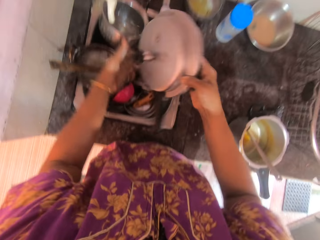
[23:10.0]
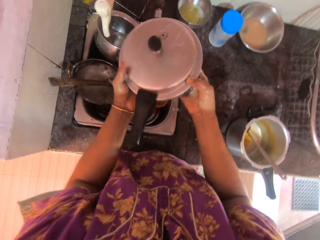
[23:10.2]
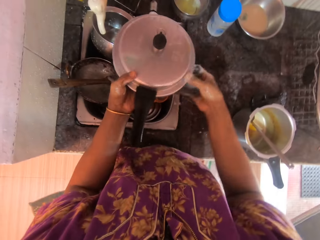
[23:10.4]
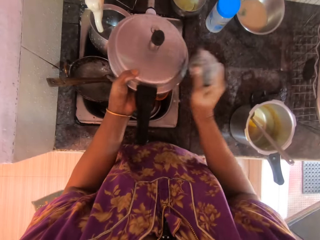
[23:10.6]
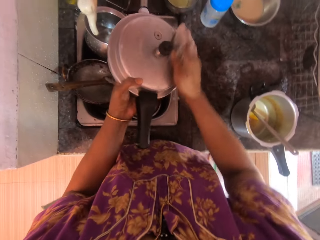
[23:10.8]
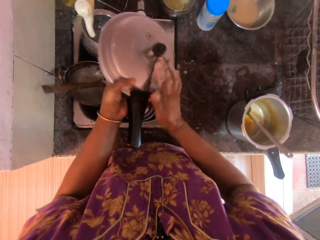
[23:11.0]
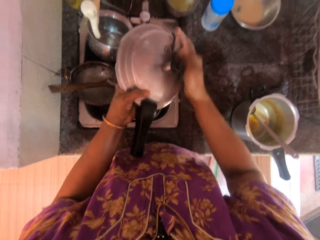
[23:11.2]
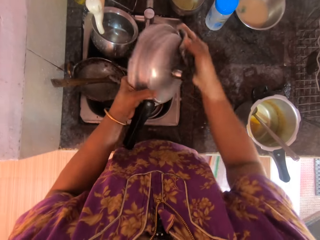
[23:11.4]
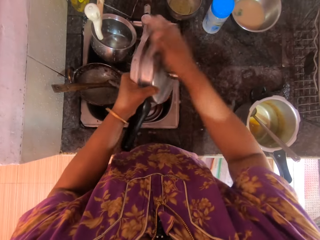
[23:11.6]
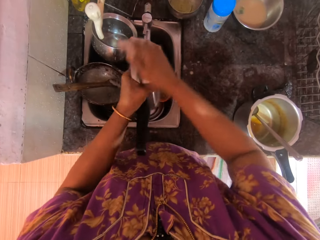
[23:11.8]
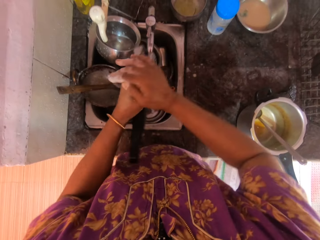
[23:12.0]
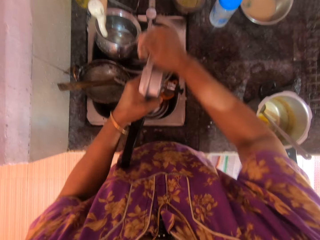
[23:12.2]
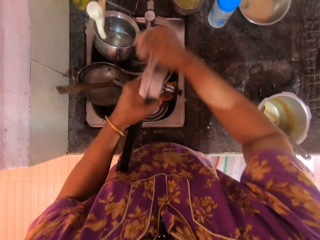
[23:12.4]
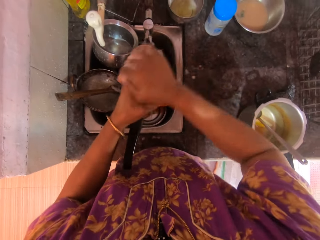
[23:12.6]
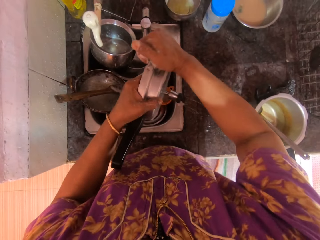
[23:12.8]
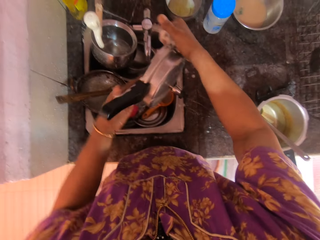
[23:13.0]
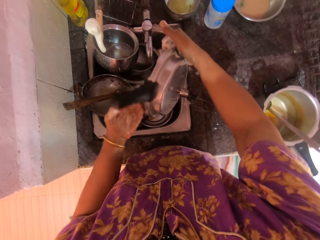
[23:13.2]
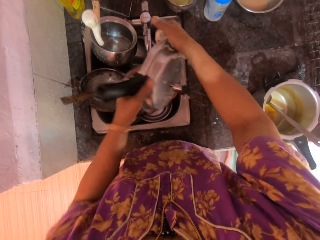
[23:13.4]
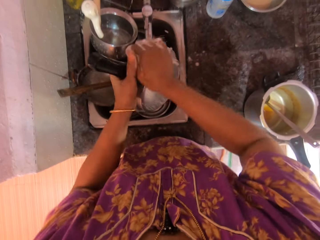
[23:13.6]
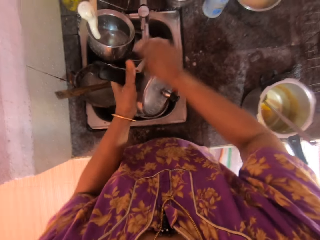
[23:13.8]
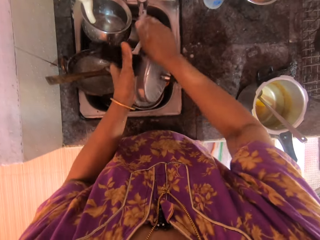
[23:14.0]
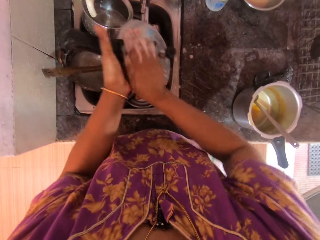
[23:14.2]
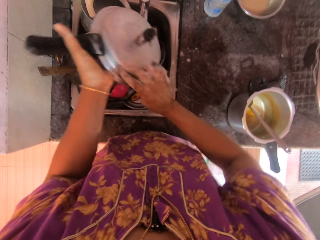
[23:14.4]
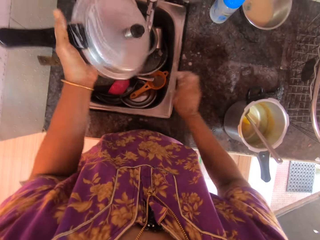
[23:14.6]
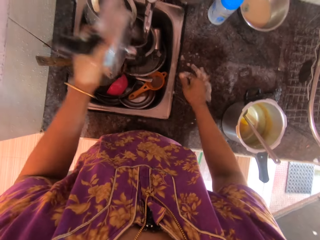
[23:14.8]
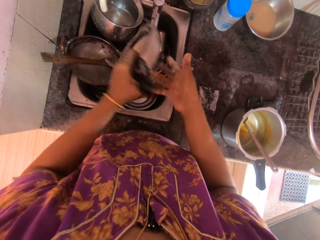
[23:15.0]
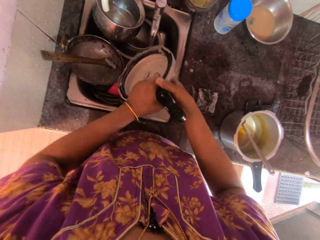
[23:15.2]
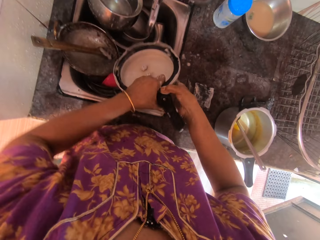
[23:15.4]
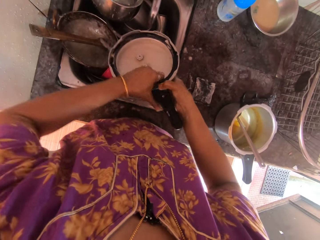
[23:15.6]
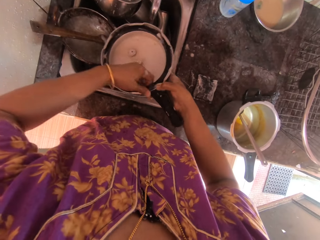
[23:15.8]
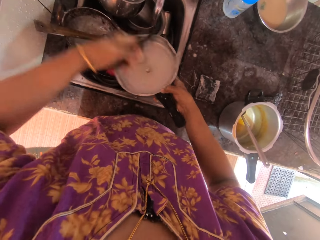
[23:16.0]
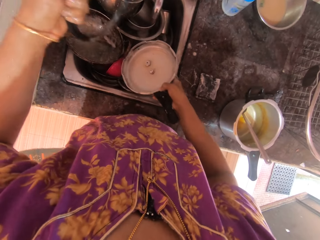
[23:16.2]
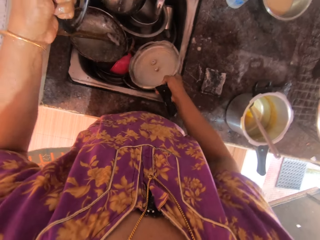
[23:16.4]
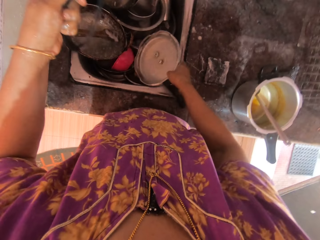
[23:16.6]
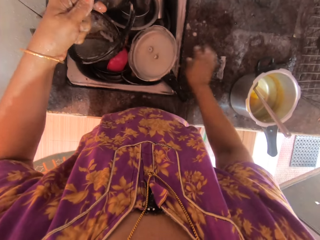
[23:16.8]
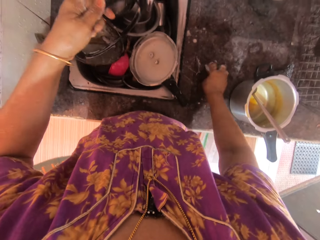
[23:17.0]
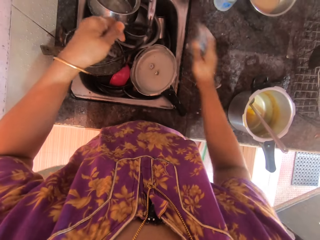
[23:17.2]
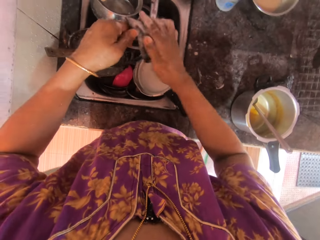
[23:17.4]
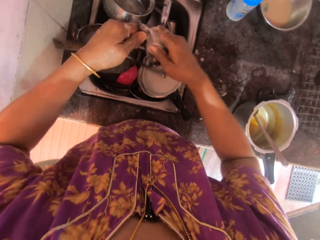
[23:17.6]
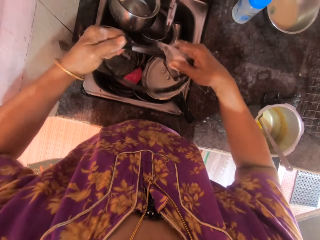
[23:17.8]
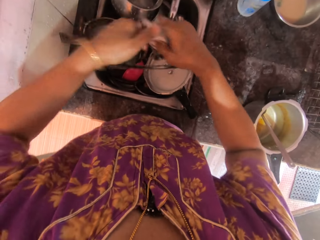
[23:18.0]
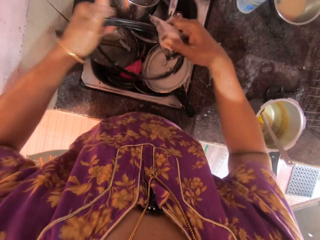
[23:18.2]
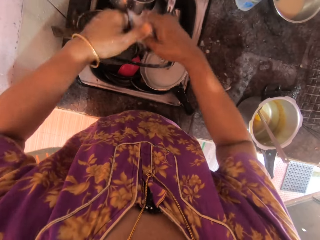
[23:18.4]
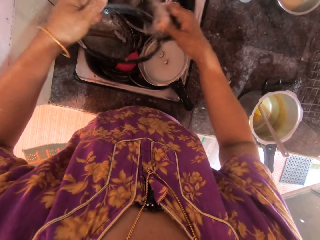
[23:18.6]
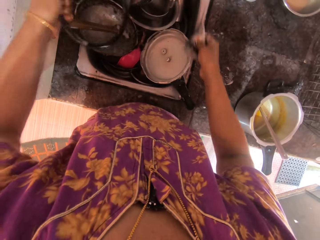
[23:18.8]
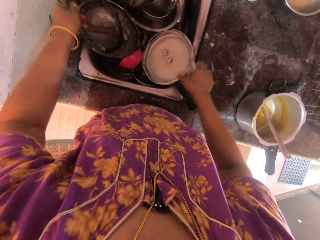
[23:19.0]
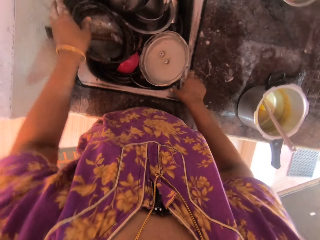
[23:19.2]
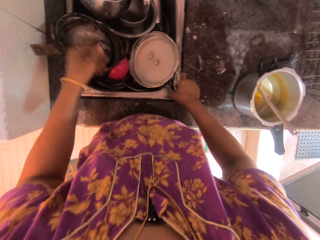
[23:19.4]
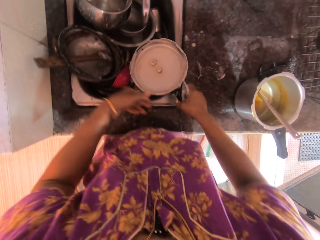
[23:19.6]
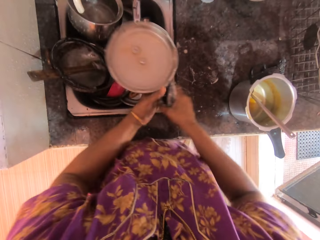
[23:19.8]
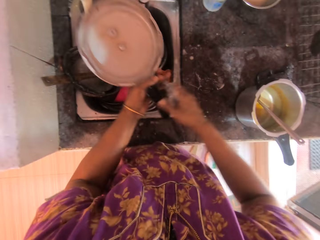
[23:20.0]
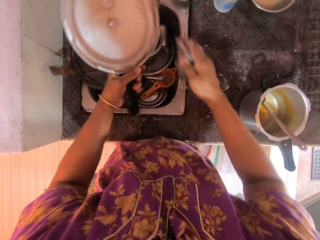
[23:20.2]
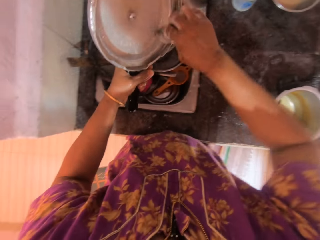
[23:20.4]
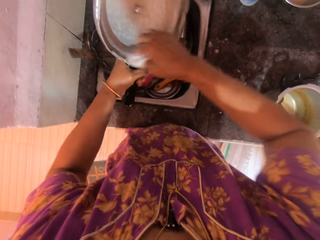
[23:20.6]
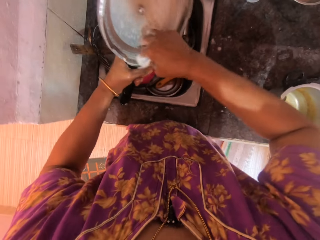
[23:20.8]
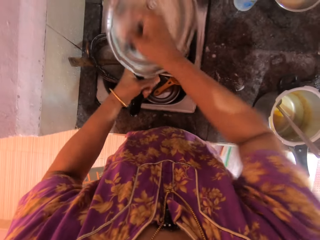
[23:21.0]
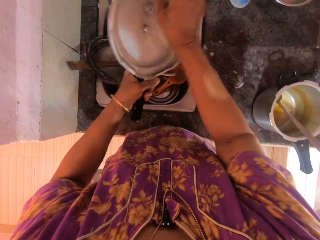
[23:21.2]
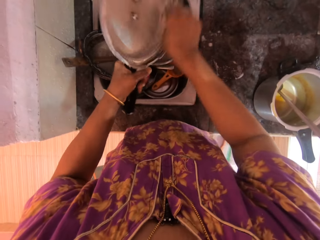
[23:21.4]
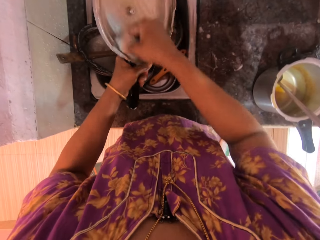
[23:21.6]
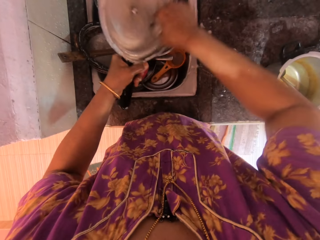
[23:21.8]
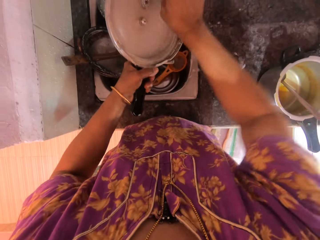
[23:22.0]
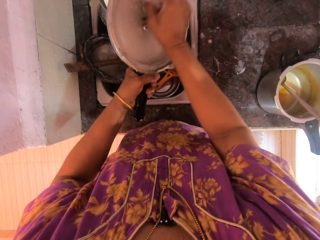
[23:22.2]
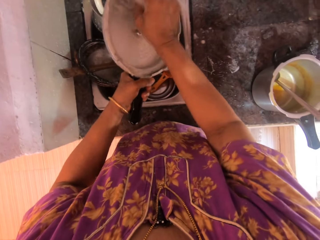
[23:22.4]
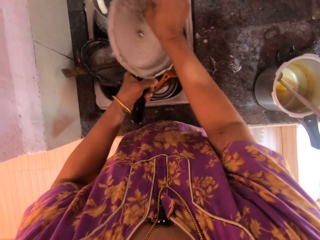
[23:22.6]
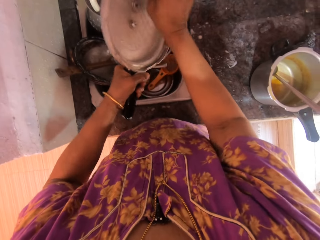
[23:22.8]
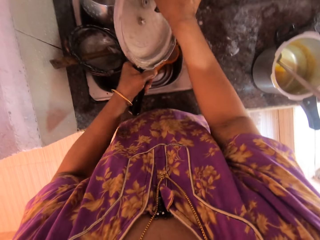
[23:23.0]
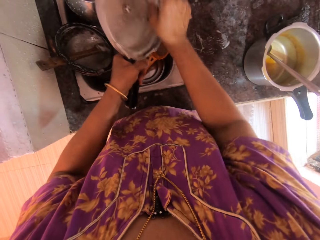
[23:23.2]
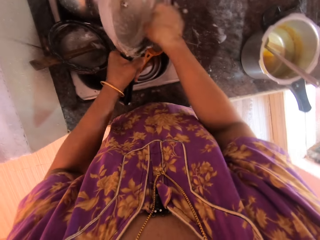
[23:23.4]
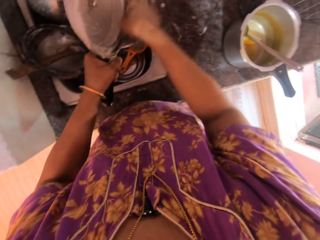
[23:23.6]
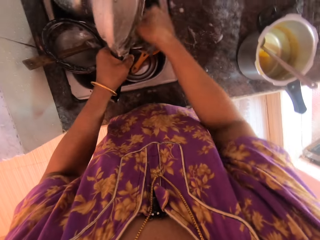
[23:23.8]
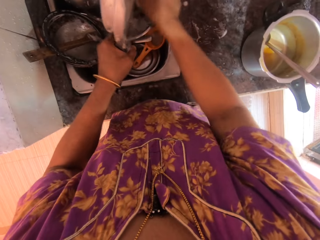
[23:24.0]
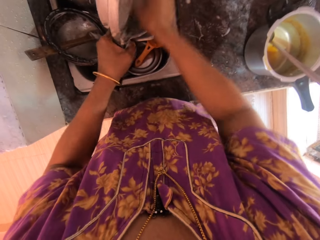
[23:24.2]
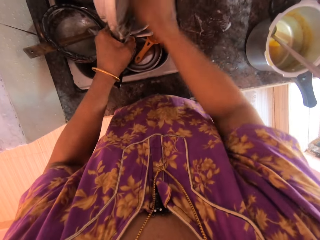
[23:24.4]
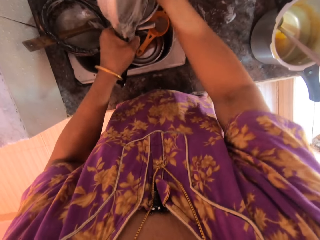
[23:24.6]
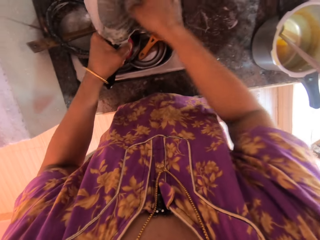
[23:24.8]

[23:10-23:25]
The camera wearer turns over the pressure pot lid. She washes the upper part of the pressure pot lid. She drops the sponge on the countertop. She passes the pressure pot lid to her right hand. She removes the pressure pot gasket with her right hand. She drops the pressure pot lid into the sink. She picks the sponge with her left hand. She washes the pressure pot gasket with the sponge. She drops the pressure pot gasket into the sink with her left hand. She picks the pressure pot lid from the sink with her right hand, passes the pressure pot lid to her left hand. She washes the pressure pot lid with her right hand.

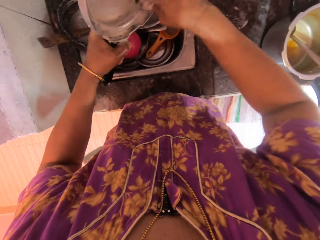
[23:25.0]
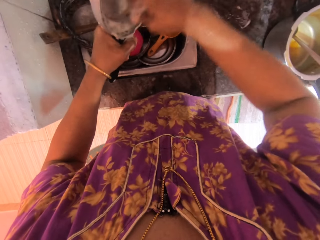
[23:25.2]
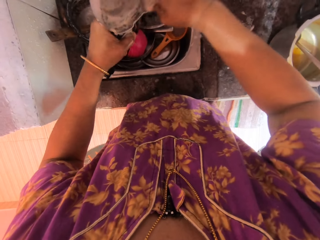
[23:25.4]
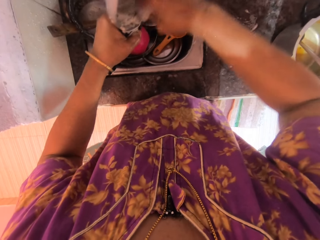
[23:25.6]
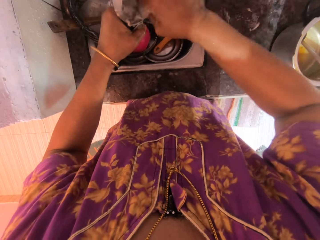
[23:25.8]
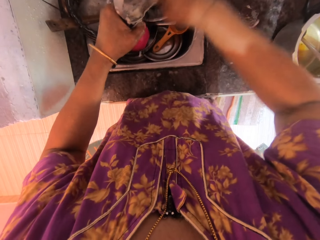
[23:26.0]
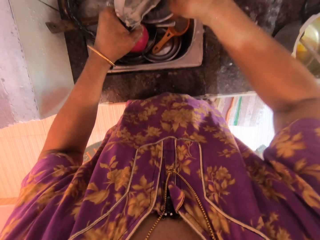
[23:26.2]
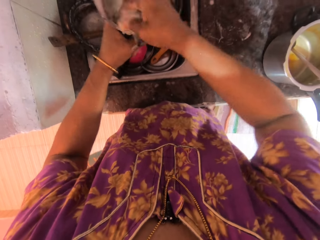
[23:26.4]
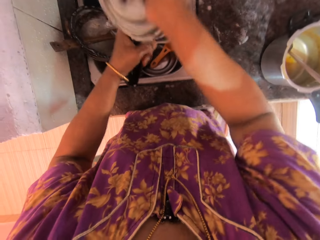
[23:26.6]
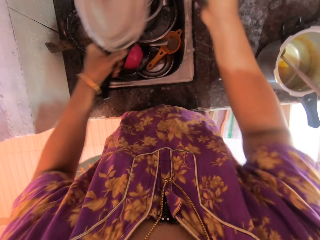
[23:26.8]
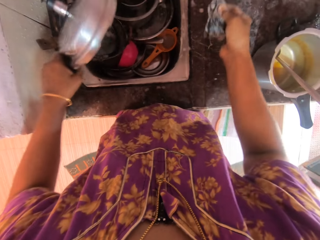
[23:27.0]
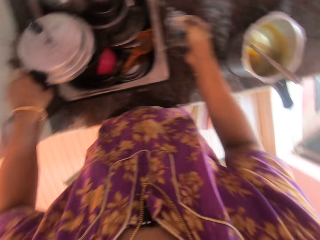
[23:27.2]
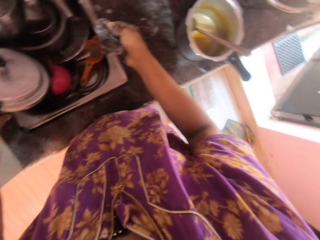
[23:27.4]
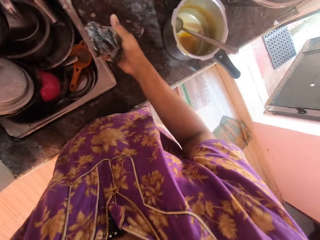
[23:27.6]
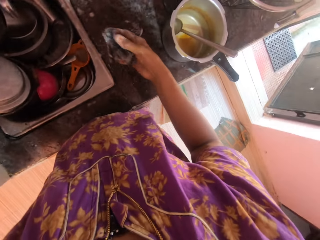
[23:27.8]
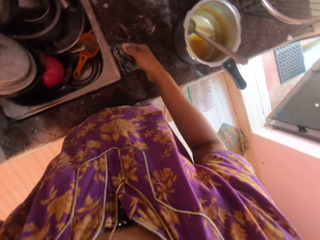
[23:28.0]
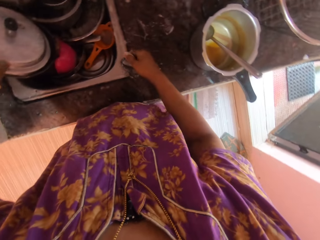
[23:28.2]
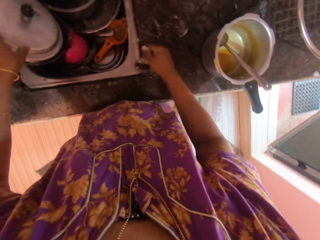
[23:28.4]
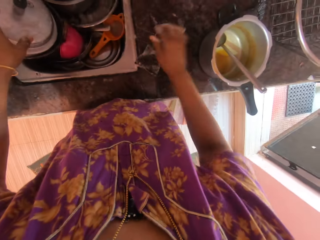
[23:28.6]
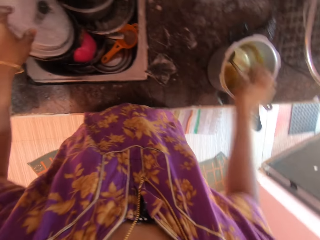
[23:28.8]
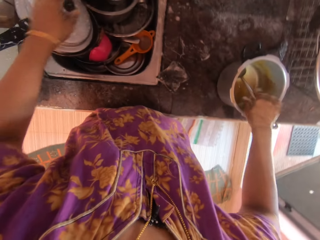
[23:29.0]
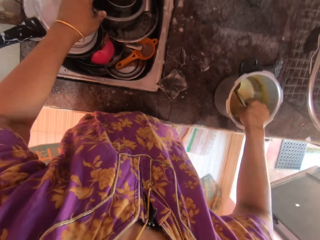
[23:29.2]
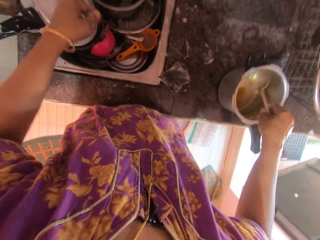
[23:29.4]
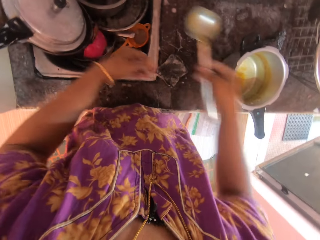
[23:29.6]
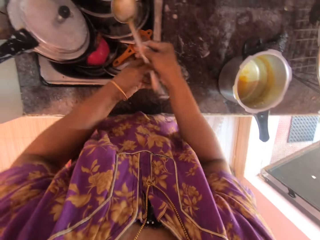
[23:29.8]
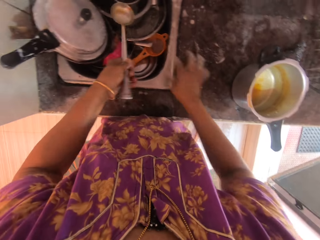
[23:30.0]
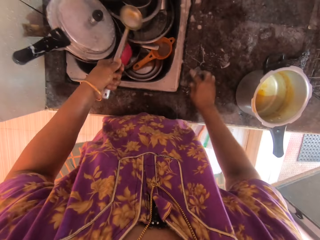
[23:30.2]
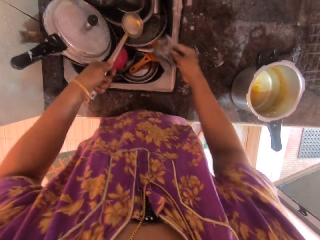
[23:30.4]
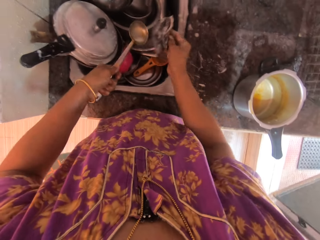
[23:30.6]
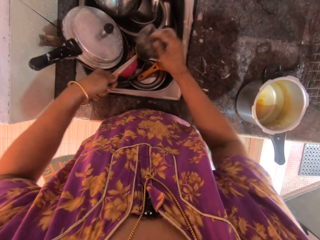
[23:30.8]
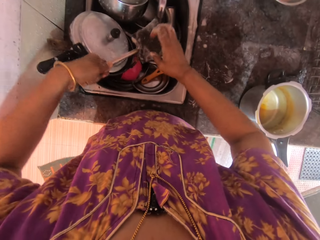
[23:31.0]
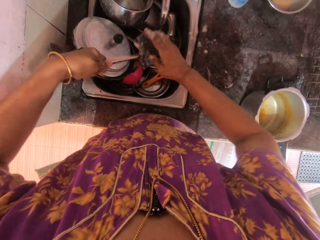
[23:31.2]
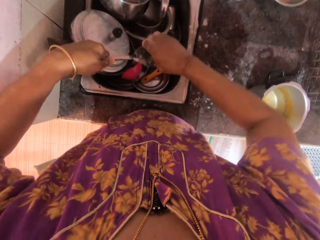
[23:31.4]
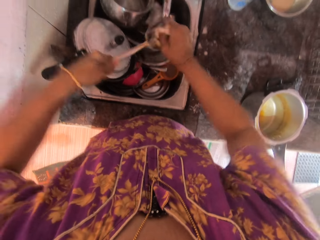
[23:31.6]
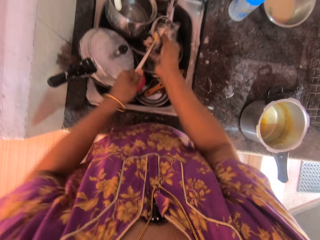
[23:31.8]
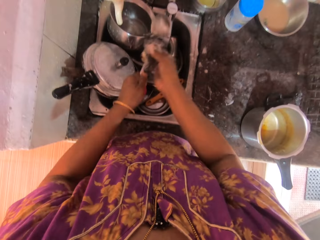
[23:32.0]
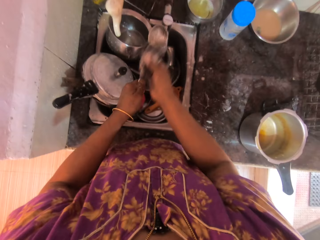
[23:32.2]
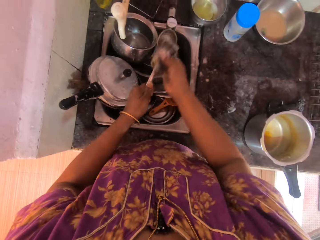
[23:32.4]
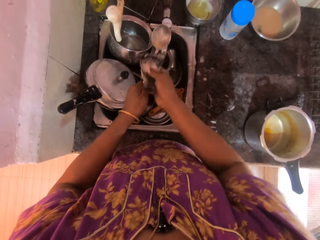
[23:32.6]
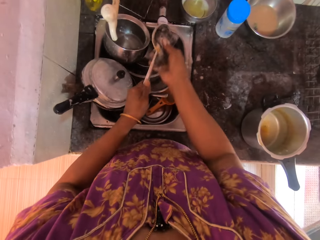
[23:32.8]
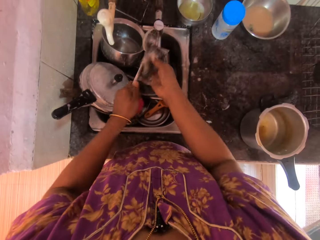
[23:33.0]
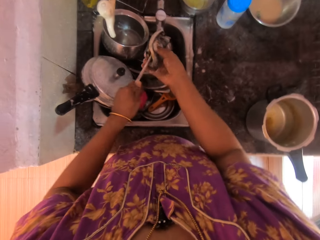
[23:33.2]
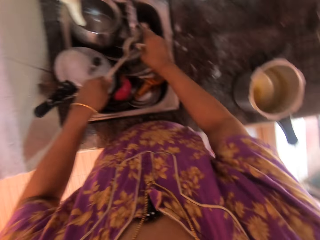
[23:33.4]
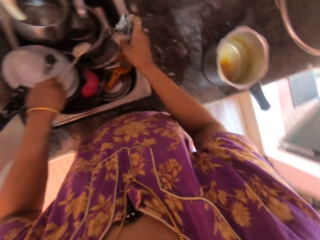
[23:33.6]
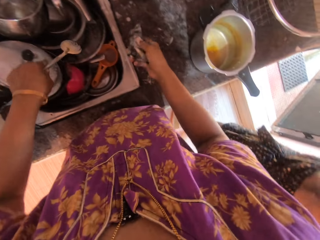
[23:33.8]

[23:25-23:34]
The camera wearer drops the pressure pot lid into the basin. She drops the sponge on the countertop. She picks a serving spoon from the pressure pot with her right hand. She passes the serving spoon to her left hand. She picks the sponge from the countertop with her right hand. She washes the serving spoon.
